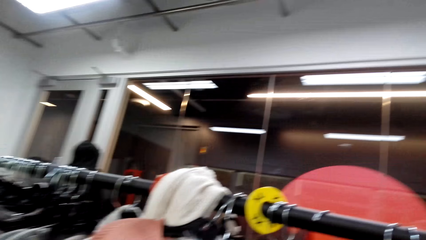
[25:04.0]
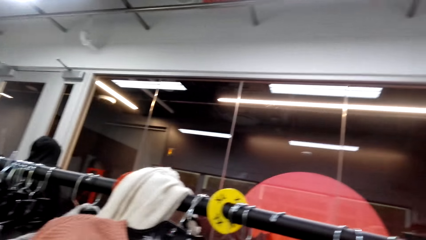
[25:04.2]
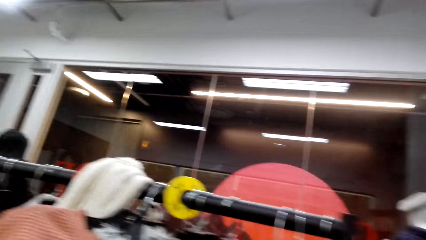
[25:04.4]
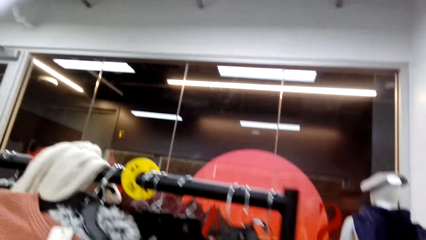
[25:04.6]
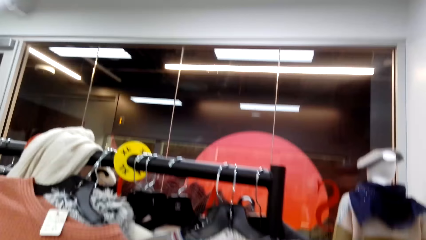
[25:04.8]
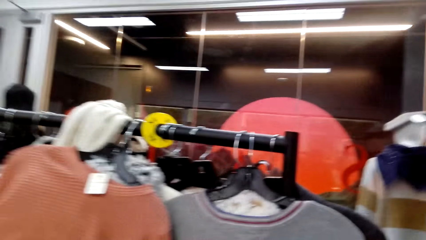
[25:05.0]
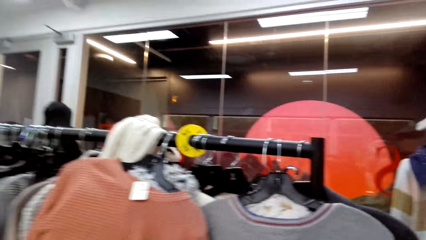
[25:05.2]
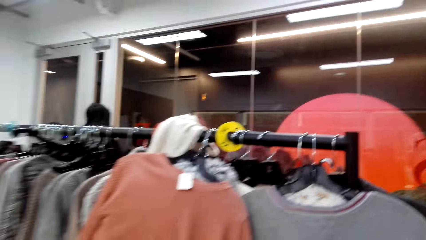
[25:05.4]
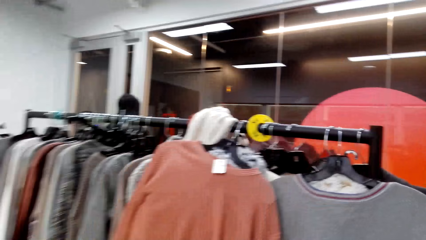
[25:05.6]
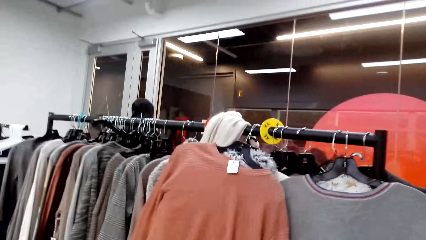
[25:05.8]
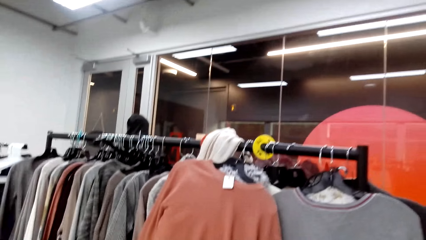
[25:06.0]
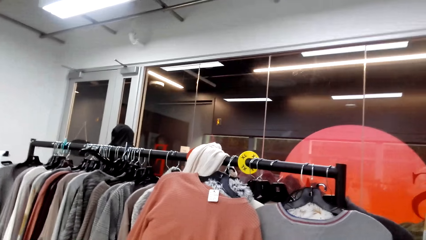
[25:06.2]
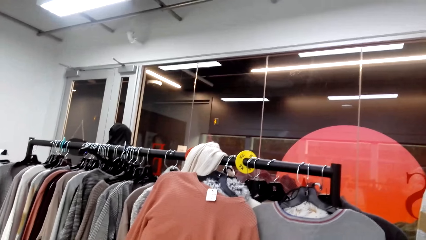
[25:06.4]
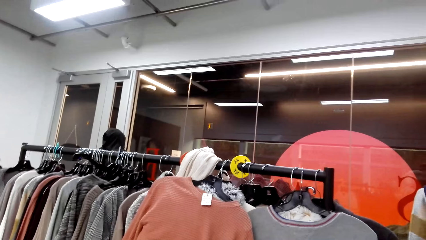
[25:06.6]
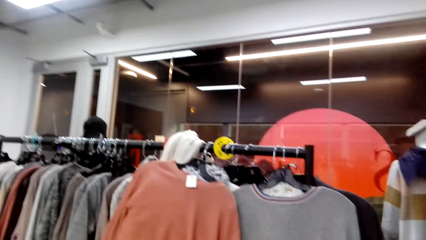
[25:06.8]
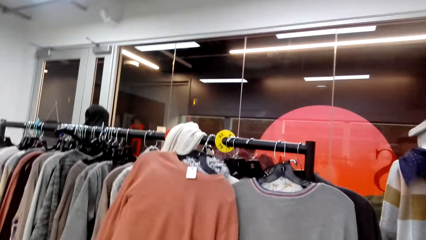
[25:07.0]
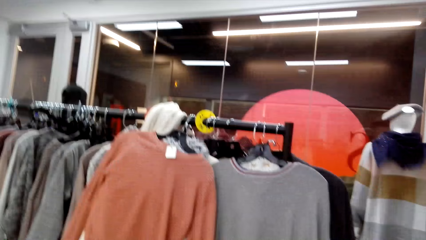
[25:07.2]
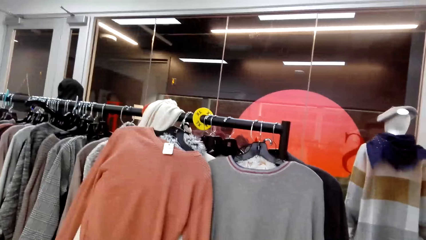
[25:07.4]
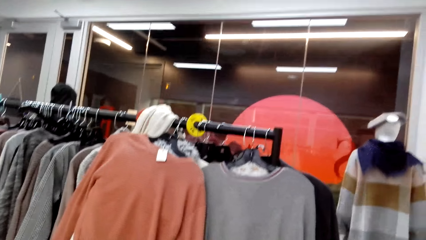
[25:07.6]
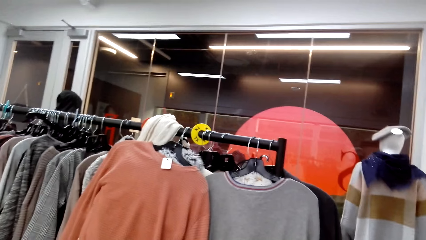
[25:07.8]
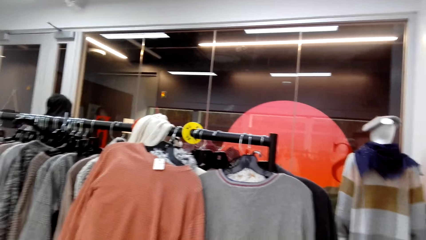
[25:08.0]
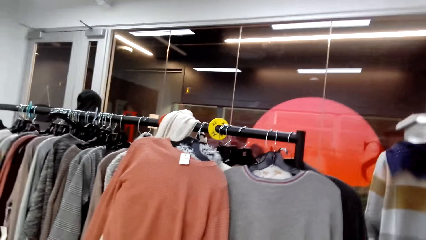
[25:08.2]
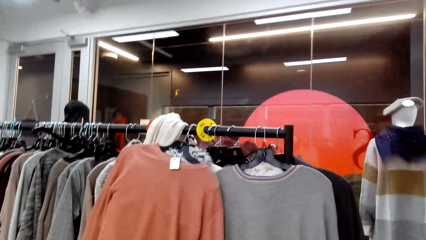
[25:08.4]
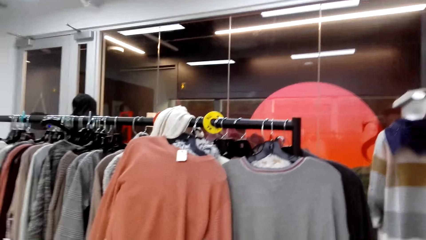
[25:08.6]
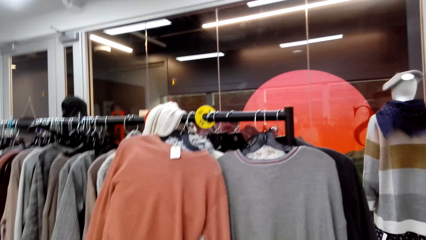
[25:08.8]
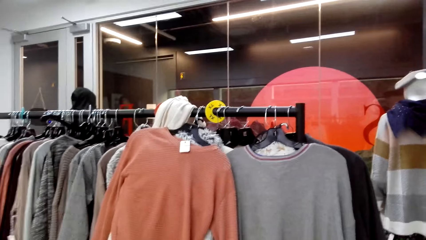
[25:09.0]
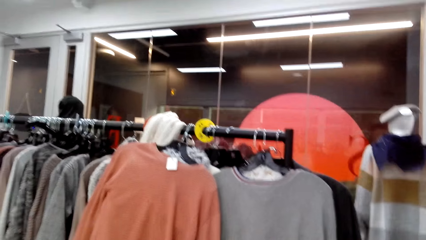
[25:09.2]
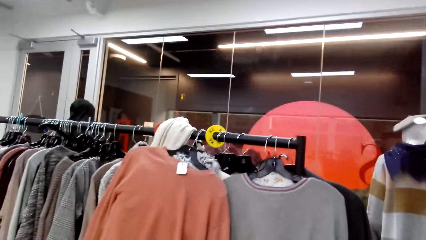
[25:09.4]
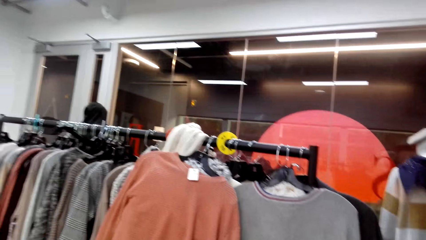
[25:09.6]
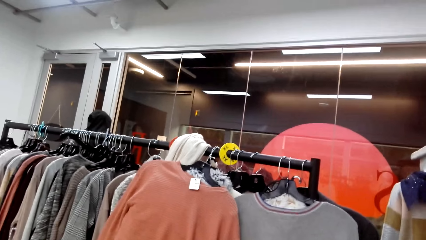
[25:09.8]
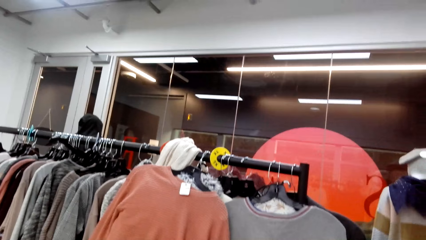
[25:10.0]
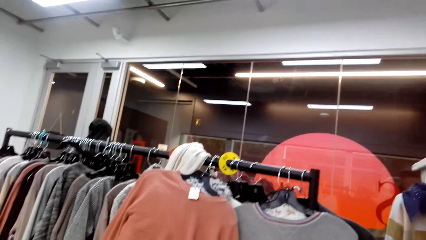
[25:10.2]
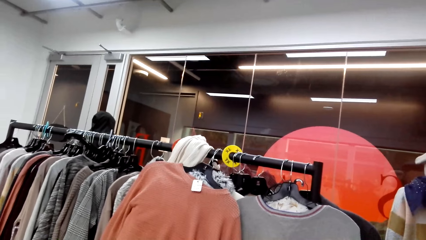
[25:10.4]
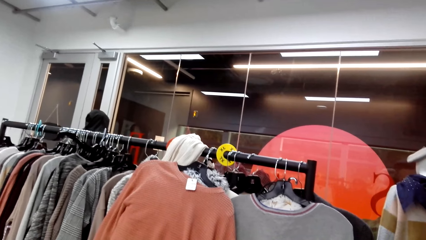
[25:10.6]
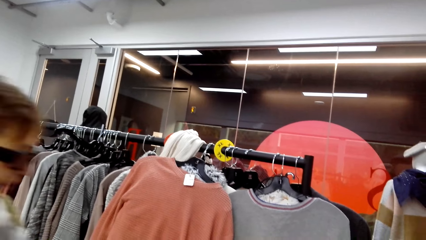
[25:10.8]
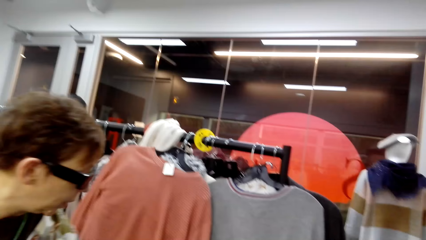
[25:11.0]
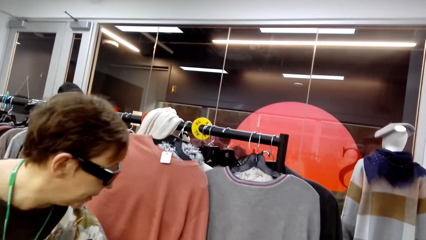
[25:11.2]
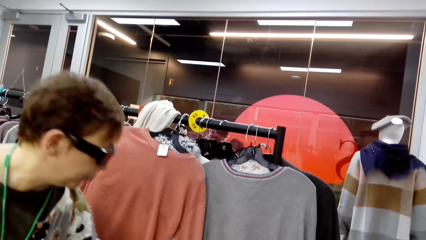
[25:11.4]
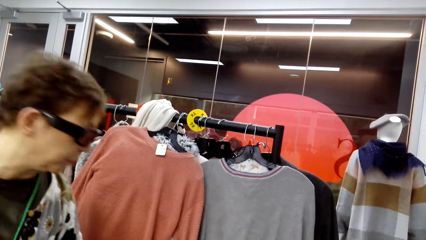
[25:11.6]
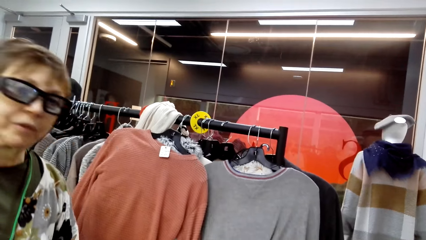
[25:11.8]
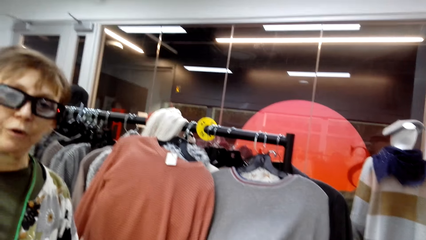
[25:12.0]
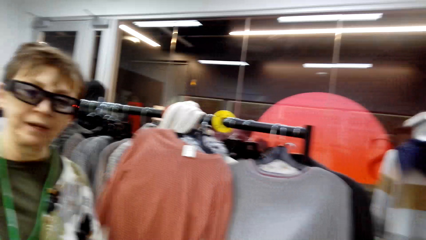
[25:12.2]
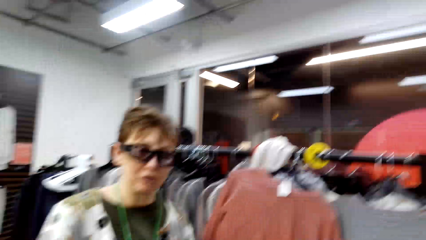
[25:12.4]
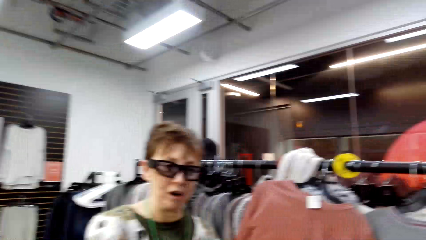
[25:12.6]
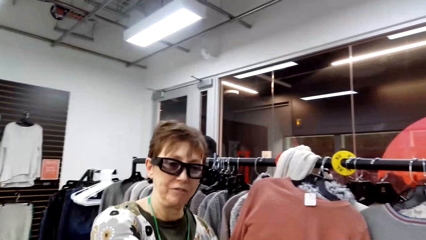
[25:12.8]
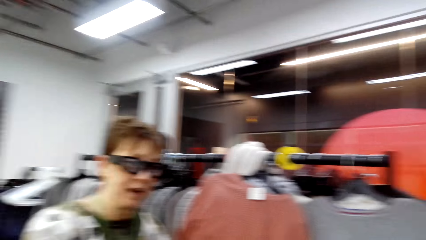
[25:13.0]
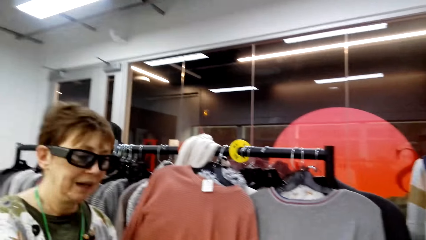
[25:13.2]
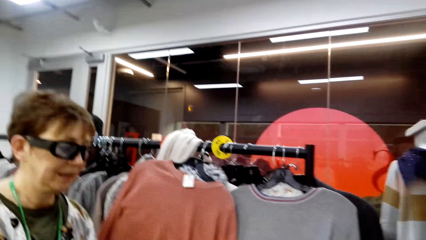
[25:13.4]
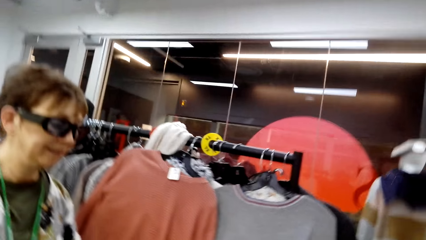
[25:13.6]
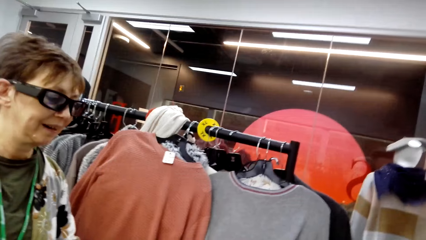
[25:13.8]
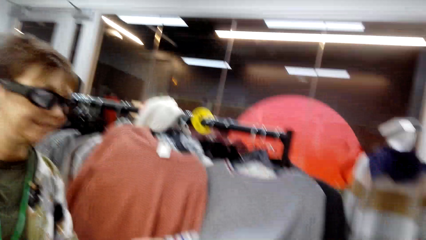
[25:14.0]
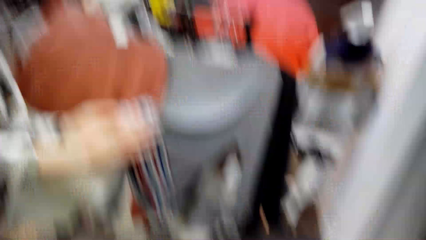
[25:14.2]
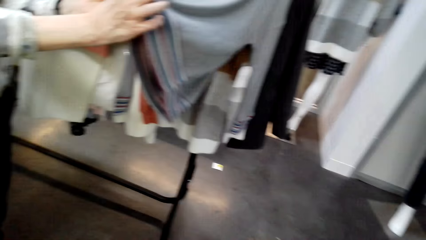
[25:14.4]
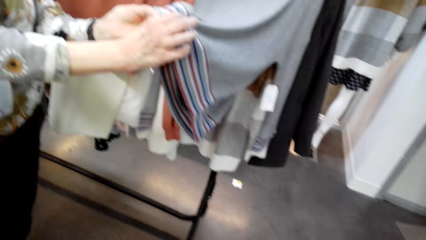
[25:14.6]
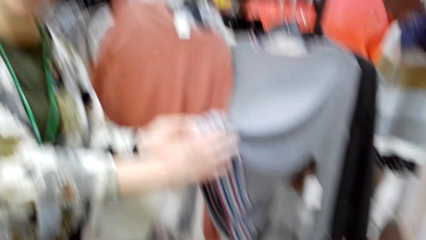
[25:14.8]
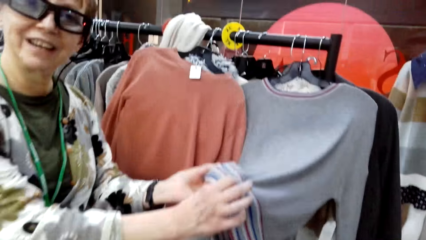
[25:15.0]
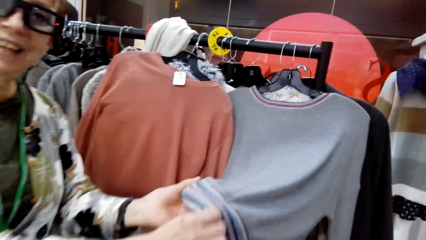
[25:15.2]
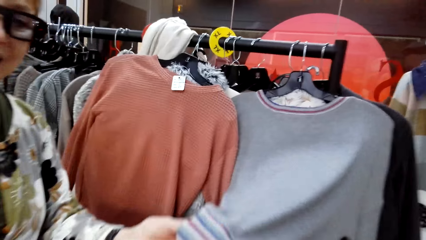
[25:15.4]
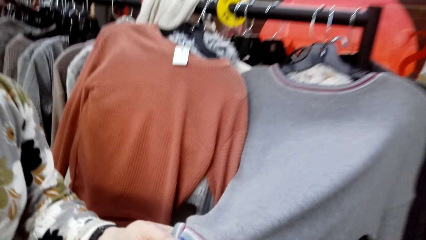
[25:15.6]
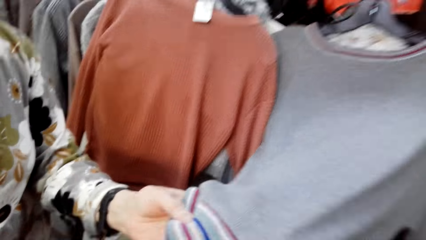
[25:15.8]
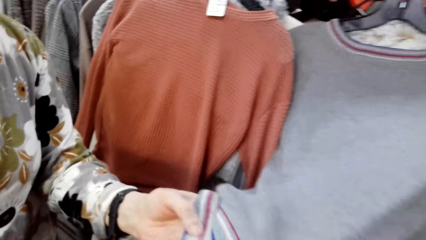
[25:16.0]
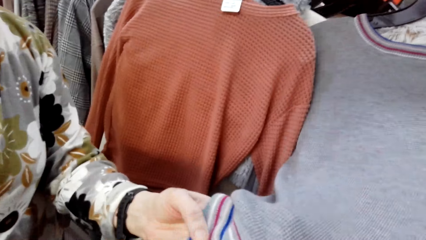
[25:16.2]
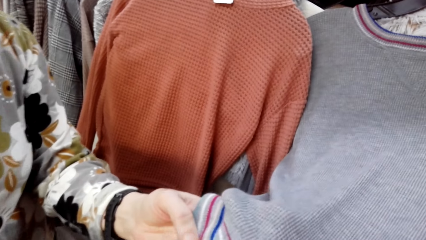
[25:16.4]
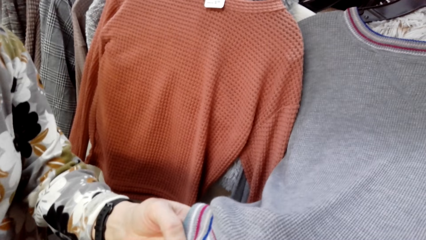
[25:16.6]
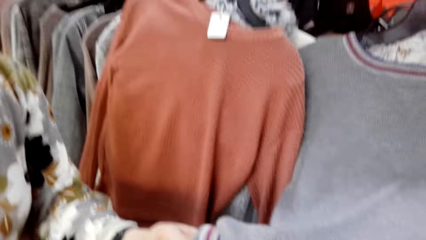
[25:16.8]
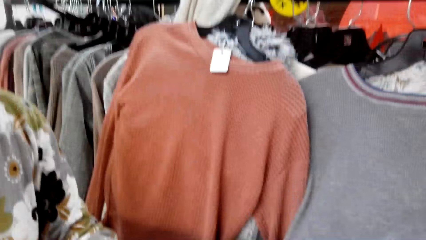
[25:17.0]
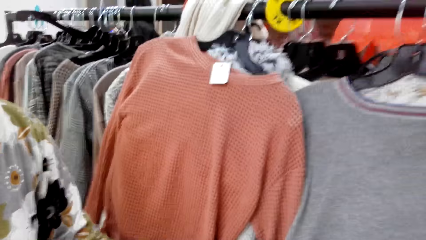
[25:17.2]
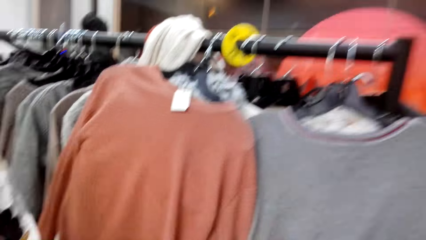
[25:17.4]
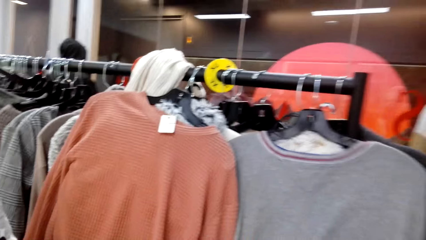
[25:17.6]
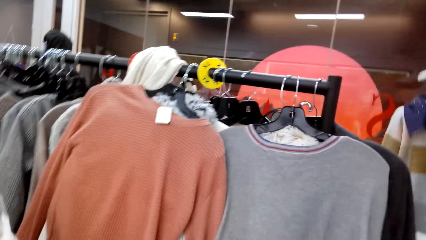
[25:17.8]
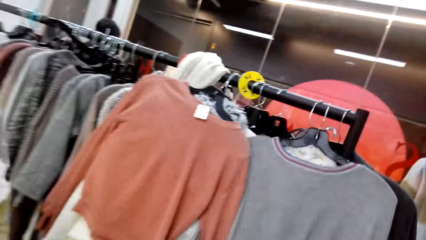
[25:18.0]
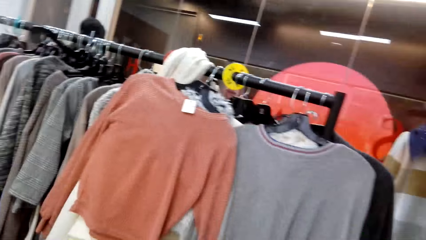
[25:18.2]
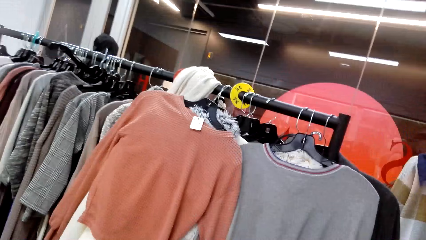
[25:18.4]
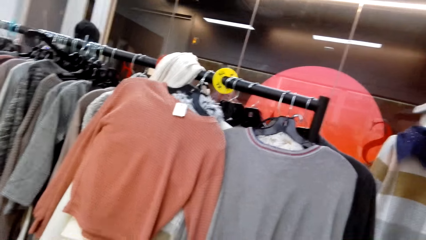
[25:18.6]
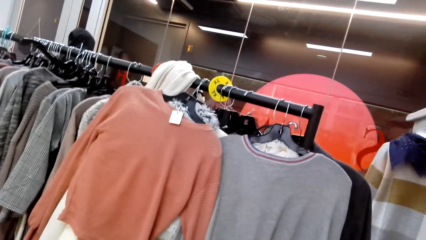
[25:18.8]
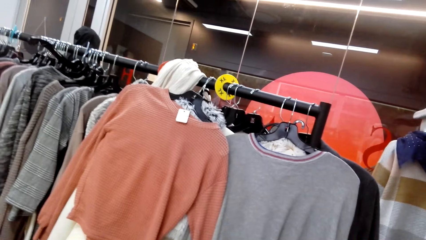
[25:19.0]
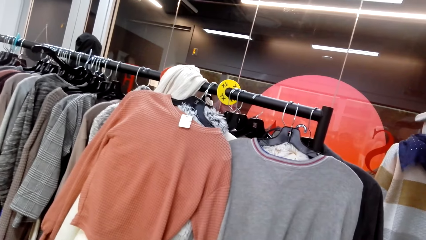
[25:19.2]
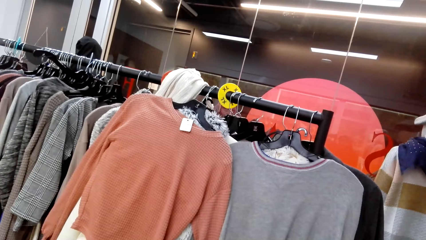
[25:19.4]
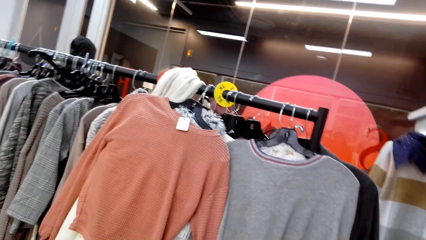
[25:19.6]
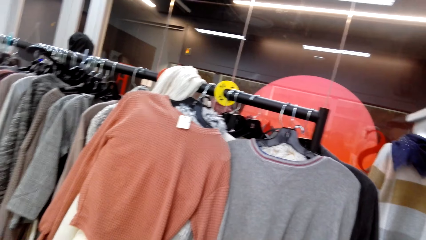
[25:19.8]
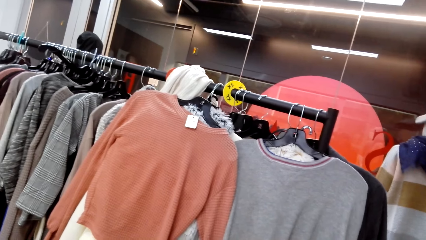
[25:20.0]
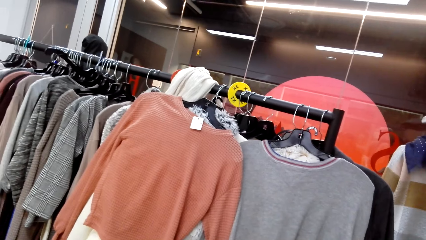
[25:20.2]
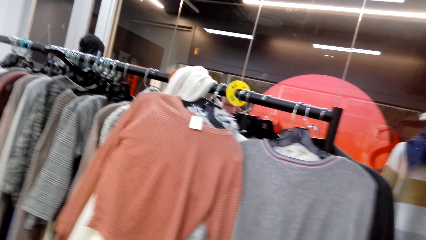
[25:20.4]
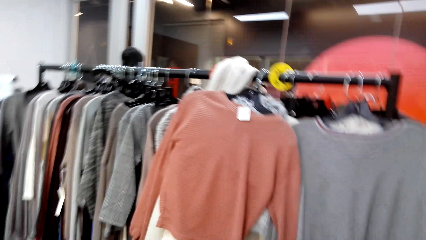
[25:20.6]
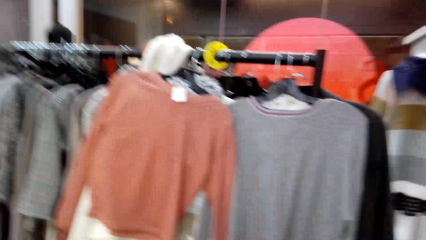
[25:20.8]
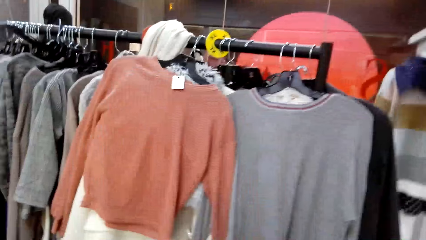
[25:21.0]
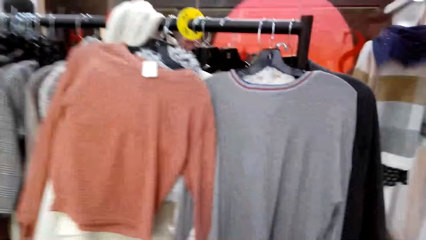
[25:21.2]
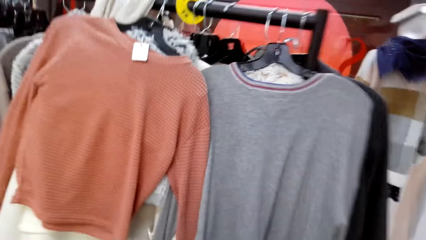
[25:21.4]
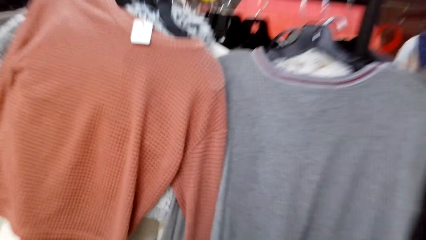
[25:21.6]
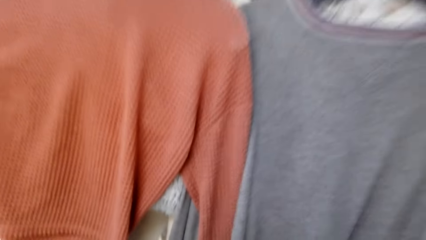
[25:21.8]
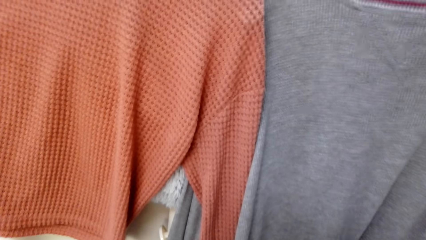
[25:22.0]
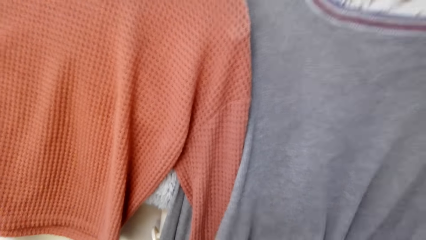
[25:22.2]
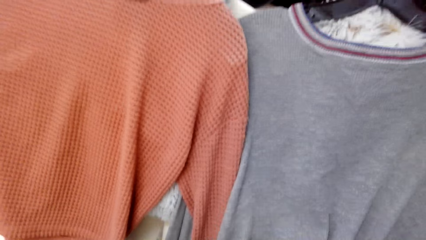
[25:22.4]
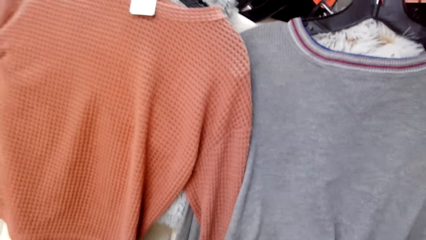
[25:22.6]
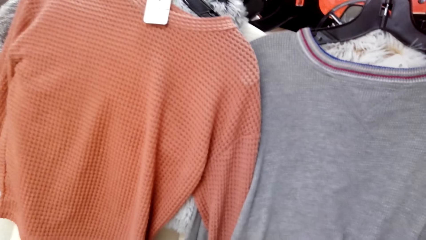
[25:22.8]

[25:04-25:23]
The camera wearer walks backwards. They look around the clothing shop. They look at the sweater tops. A woman converses with the camera wearer. The camera wearer walks forward. They look at the sweater tops.
